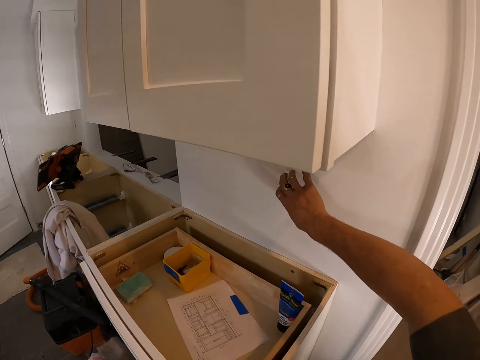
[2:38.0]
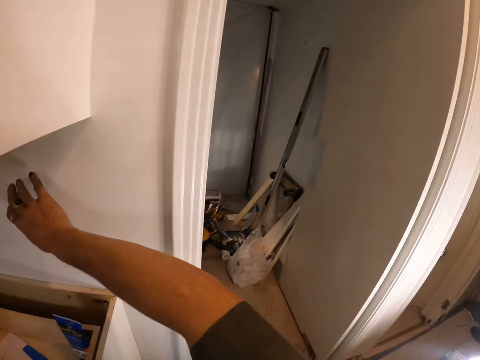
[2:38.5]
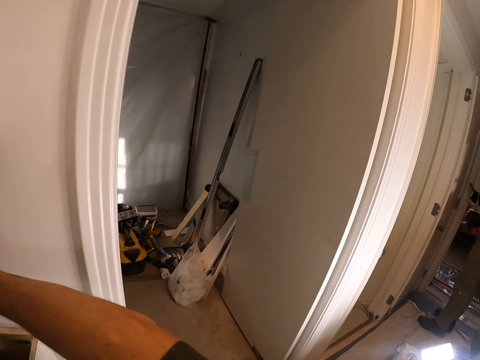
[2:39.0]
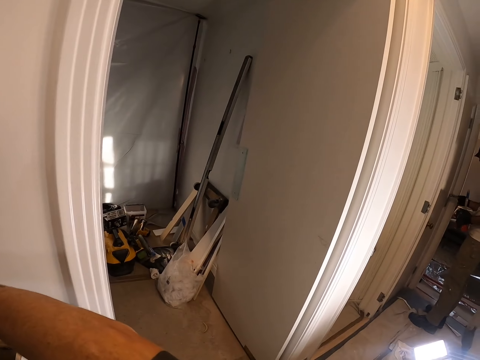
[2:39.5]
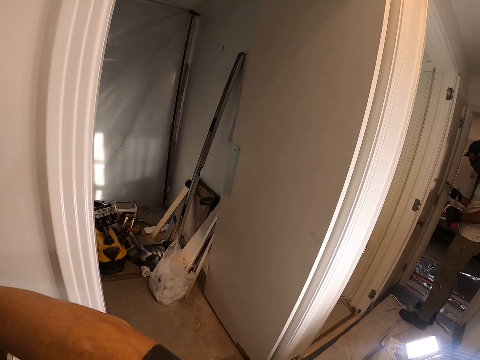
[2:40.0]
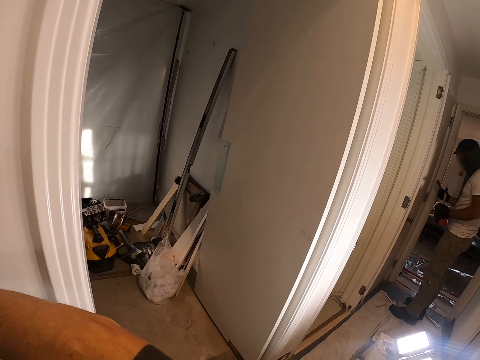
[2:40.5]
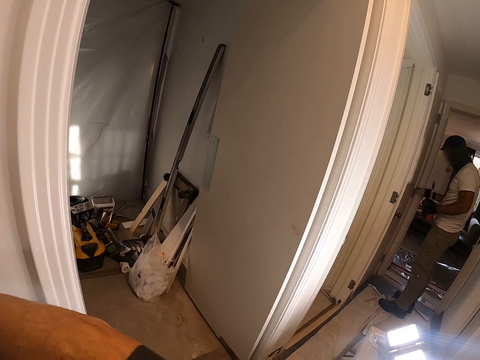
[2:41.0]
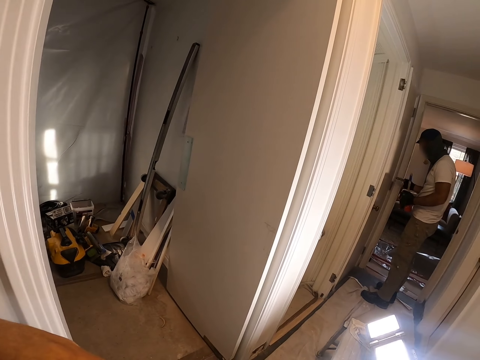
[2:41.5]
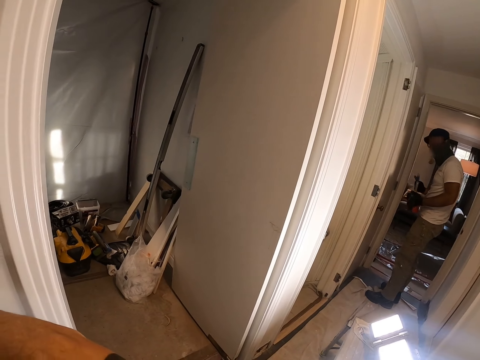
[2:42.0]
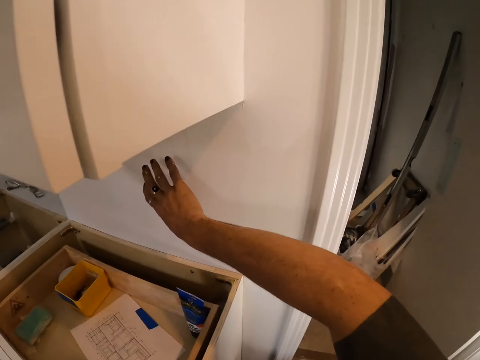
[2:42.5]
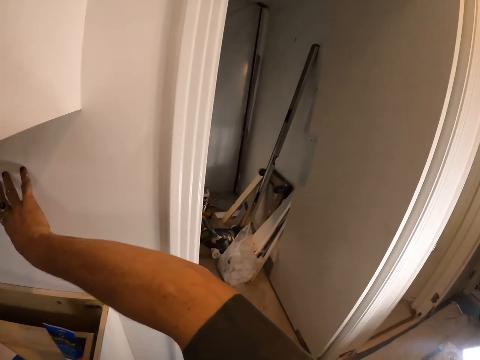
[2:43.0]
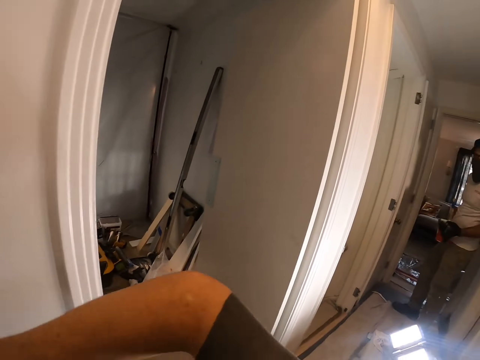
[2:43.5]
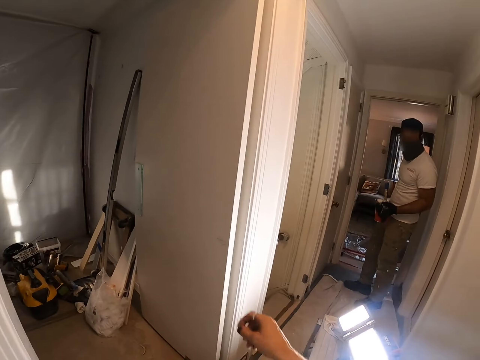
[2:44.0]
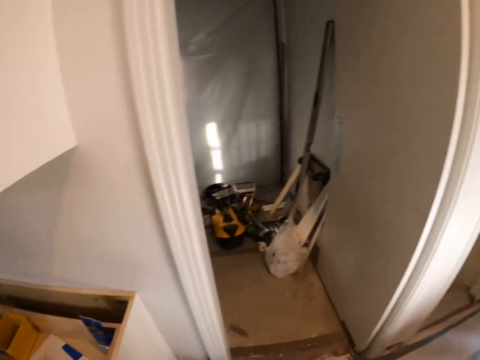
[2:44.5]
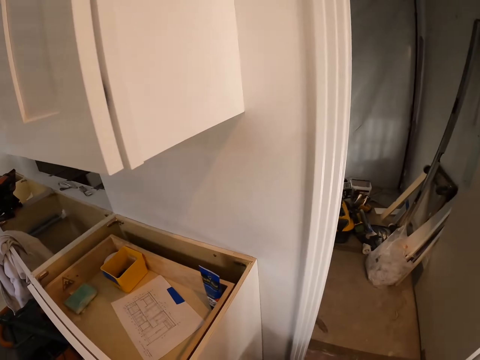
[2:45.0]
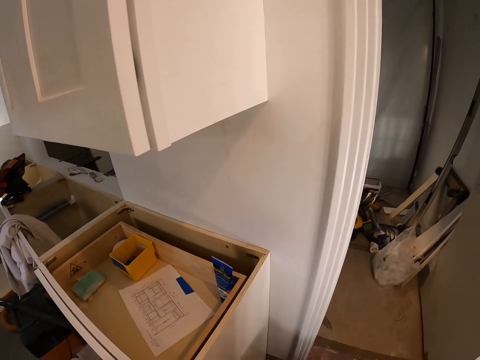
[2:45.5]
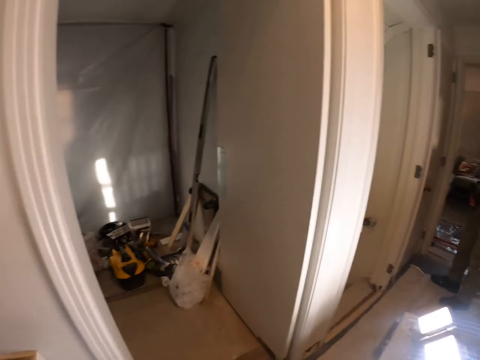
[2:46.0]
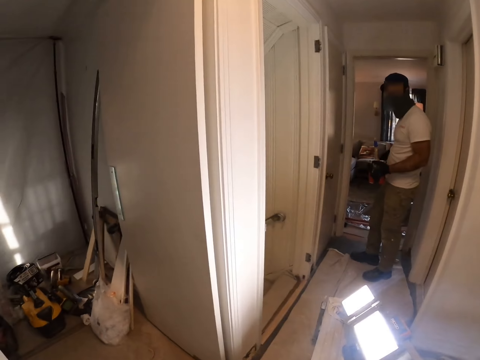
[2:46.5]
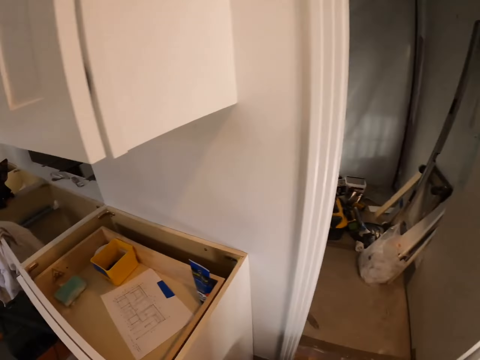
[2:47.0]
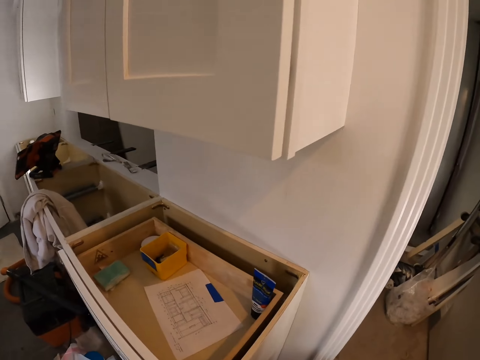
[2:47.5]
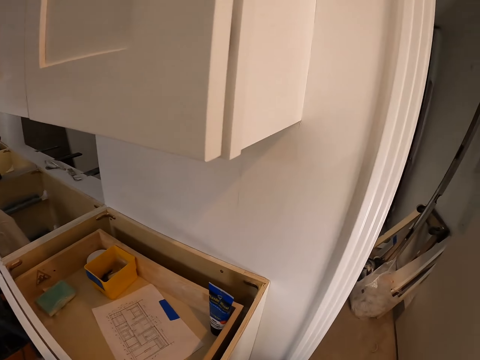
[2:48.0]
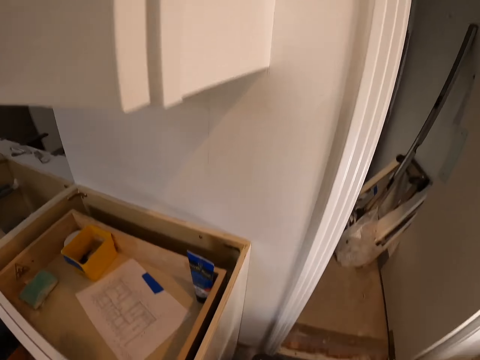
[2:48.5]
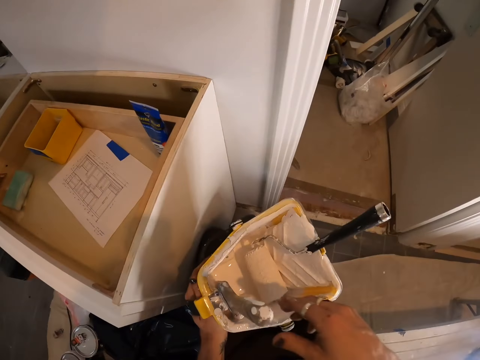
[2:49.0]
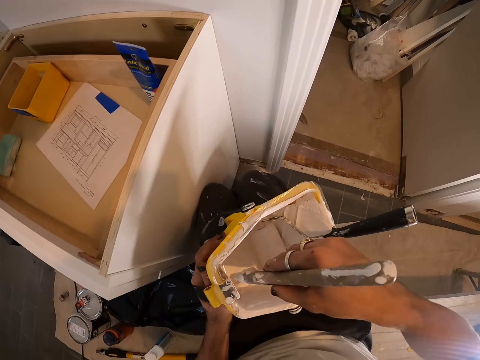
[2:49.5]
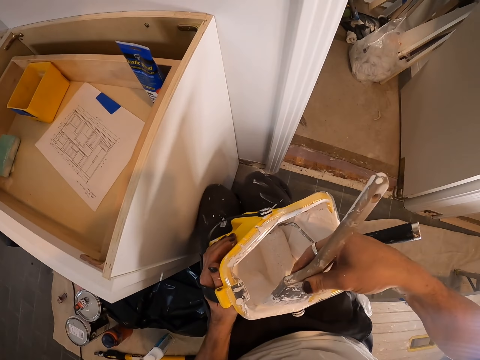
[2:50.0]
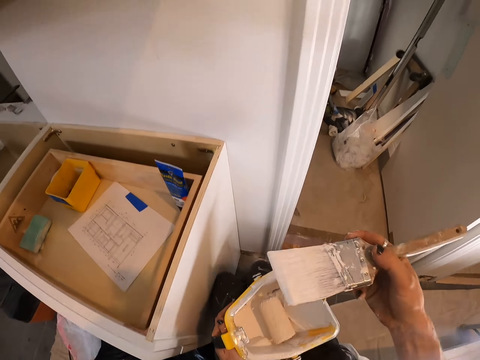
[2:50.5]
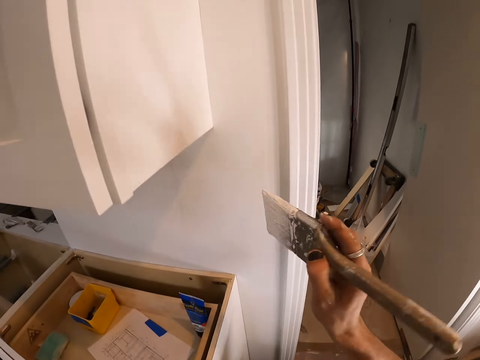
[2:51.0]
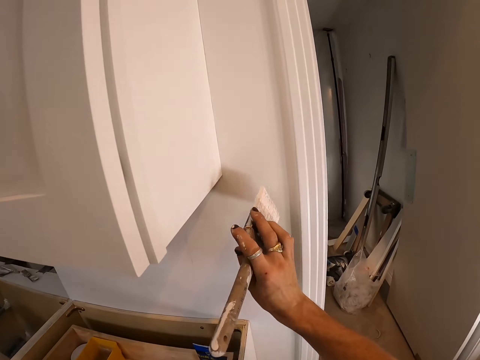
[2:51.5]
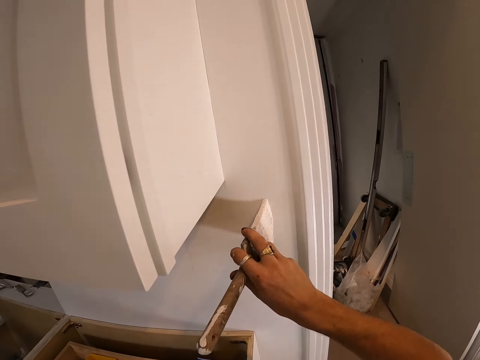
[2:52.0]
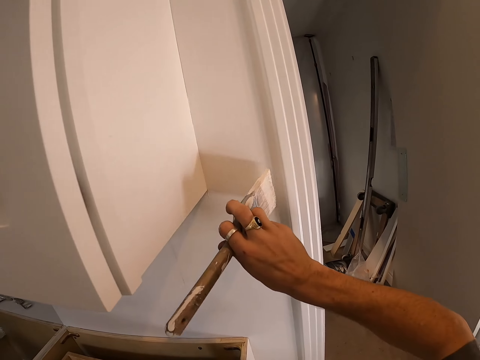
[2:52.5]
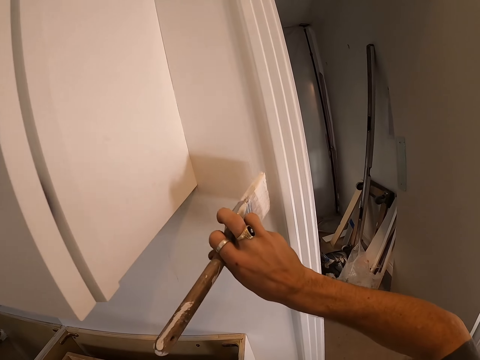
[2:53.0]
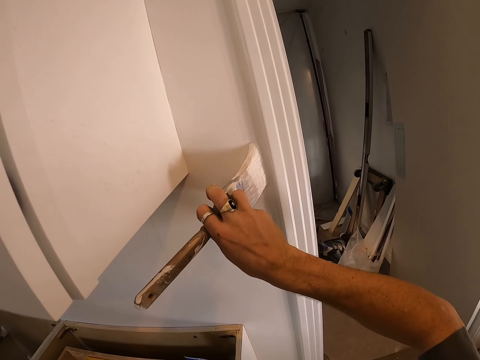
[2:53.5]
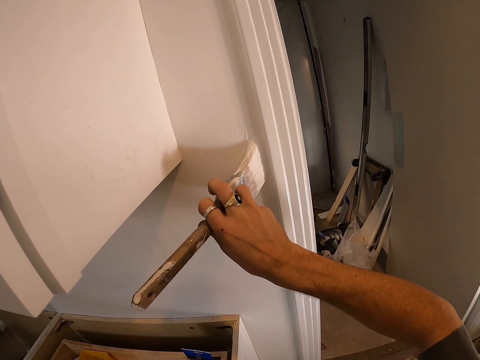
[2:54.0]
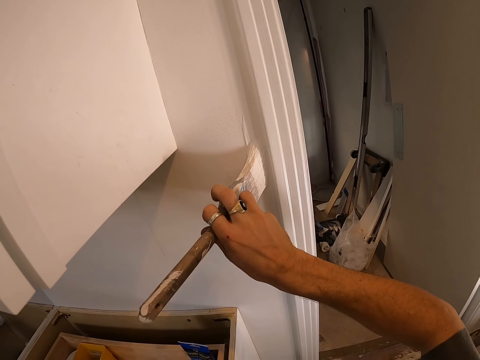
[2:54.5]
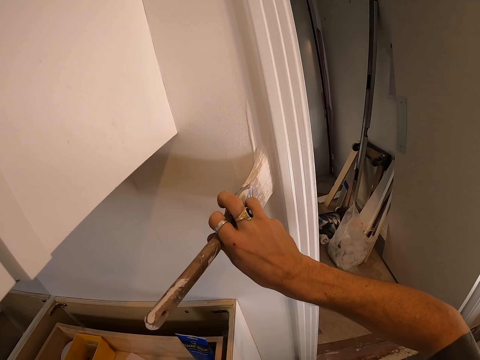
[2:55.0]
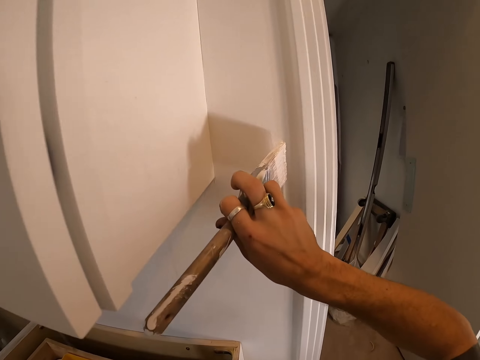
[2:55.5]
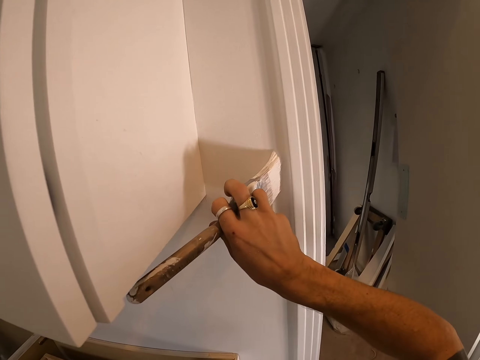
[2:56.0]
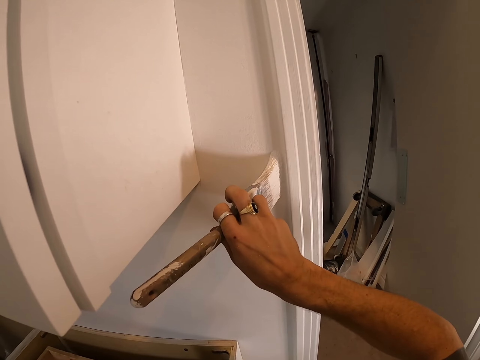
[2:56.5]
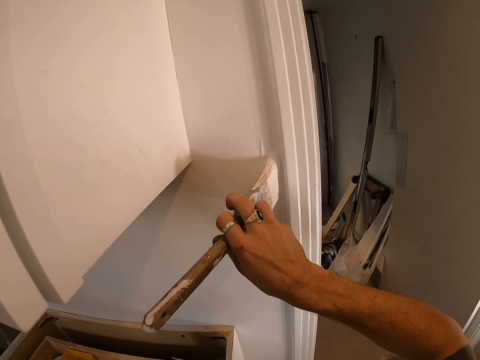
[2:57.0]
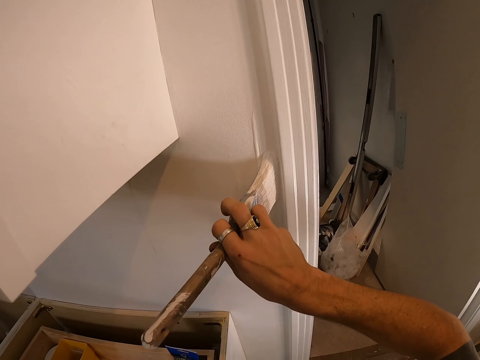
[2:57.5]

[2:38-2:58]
The camera wearer knocks on the wall. They touch the wall. A man paints on the wall. The man converses. The camera wearer dips the paint brush in the tin of paint. They paint on the wall.

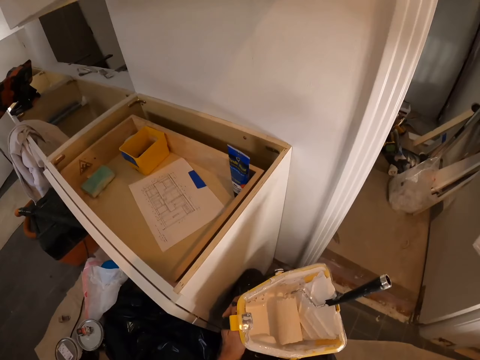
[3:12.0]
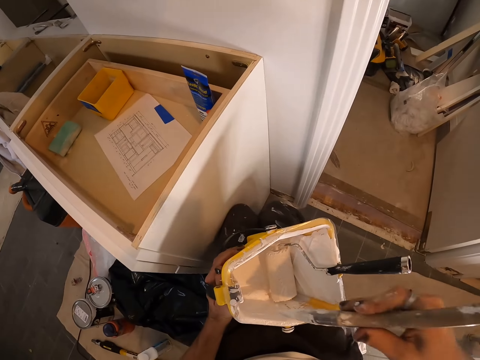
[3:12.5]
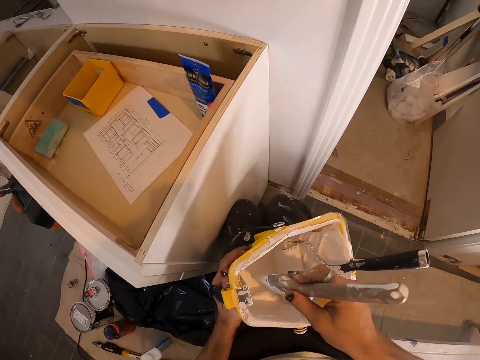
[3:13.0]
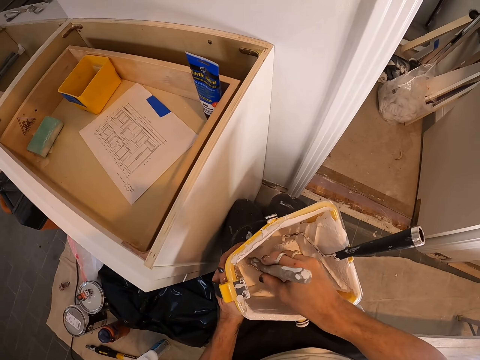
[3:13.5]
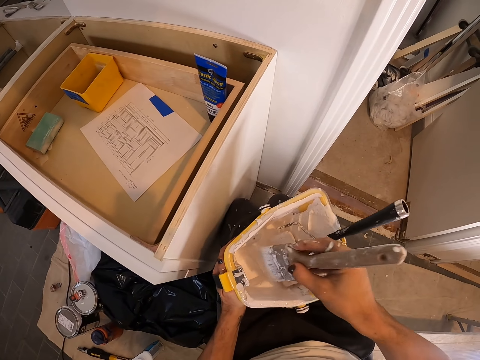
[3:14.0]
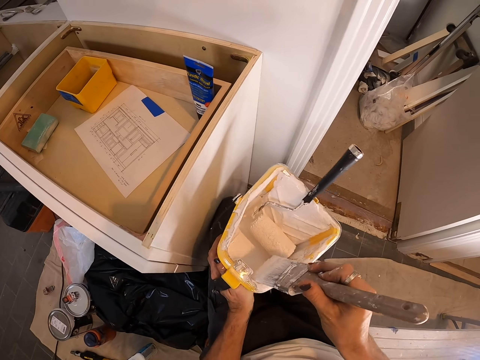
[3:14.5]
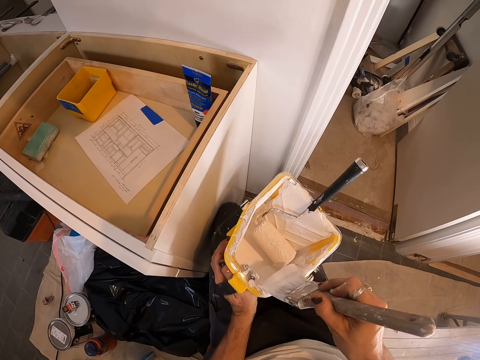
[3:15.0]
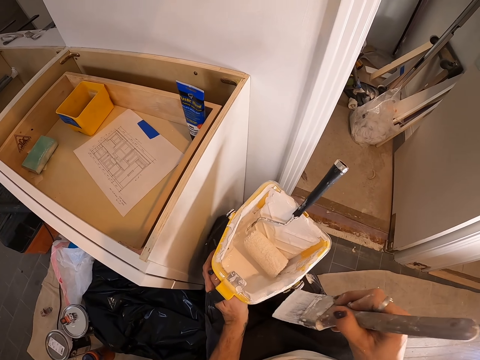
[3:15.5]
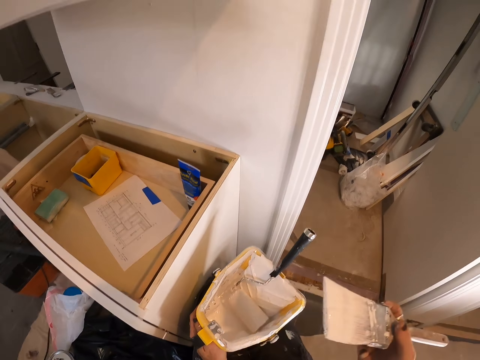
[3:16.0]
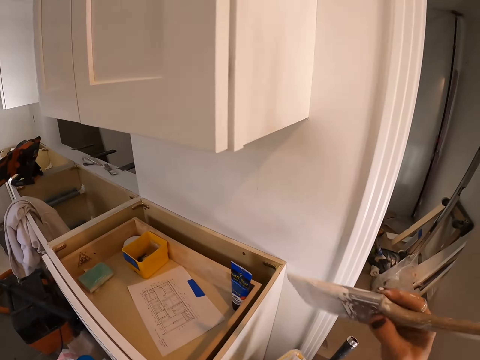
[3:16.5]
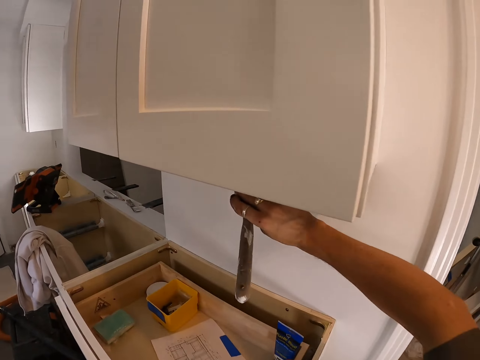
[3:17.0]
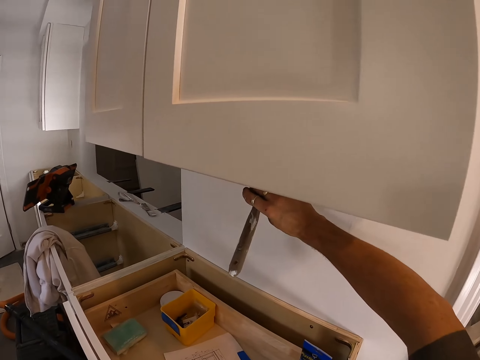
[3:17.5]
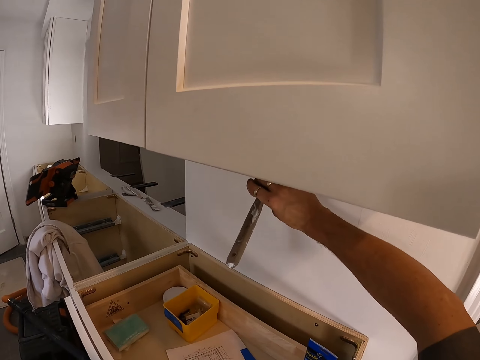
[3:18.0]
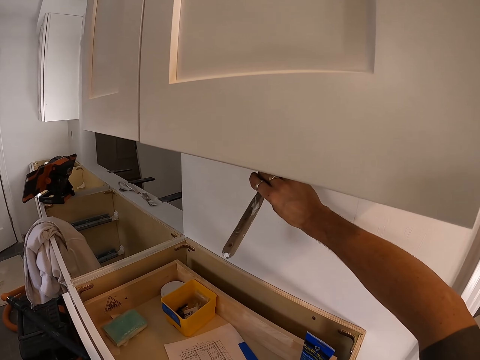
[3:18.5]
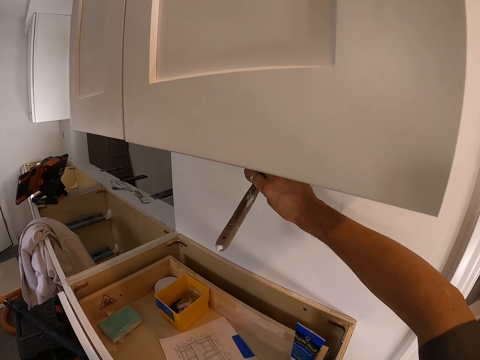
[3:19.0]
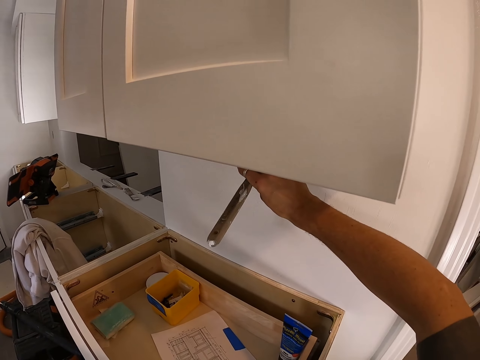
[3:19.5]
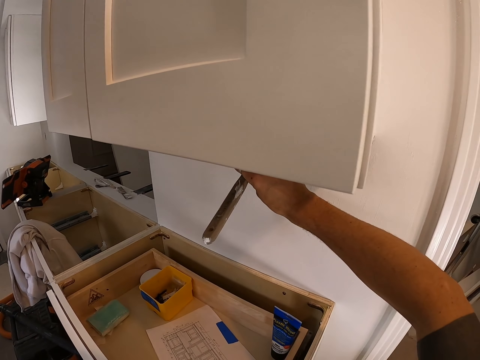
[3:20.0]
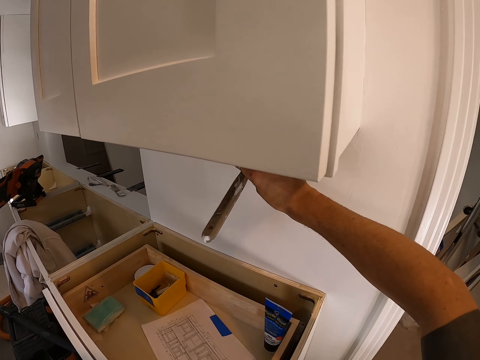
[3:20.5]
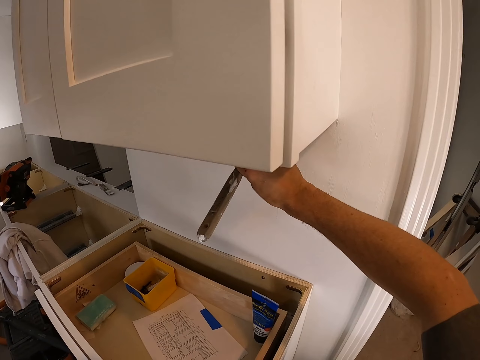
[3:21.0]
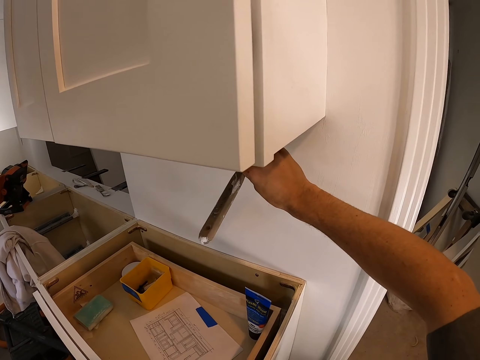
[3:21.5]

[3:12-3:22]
The camera wearer dips the paint brush in the tin of paint. They paint on the wall.
